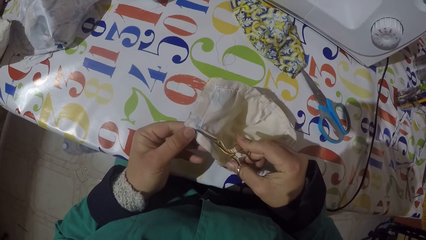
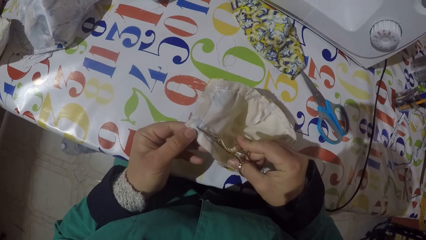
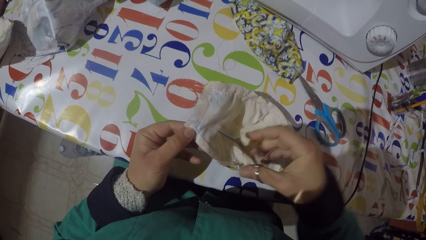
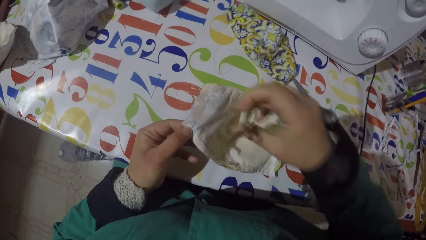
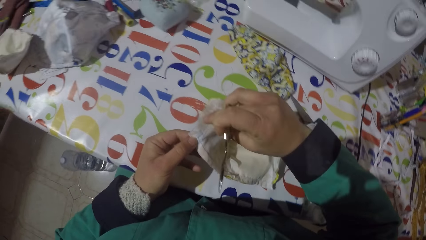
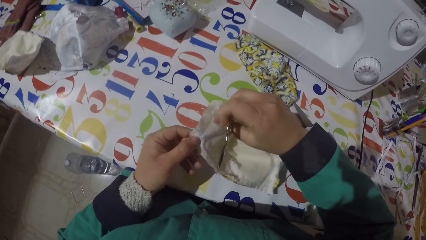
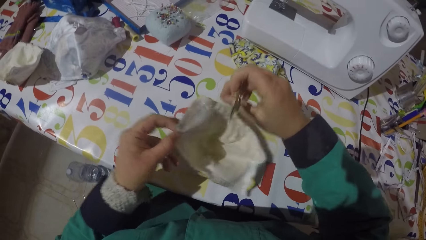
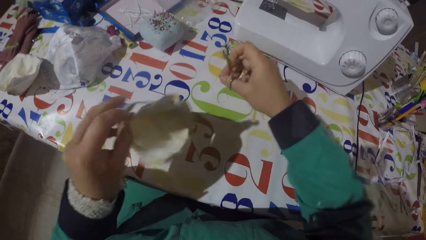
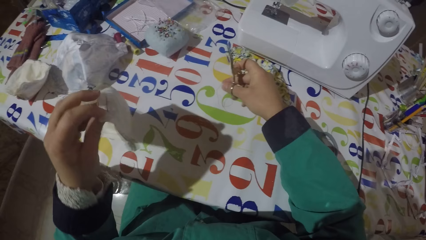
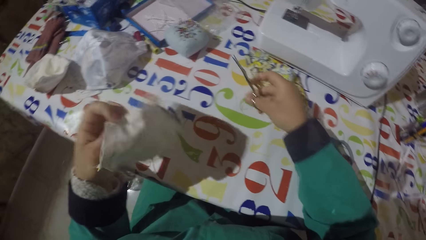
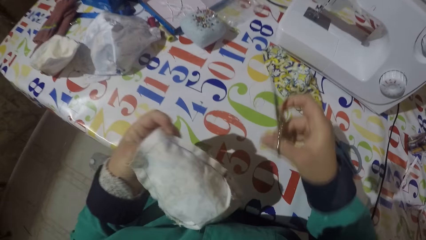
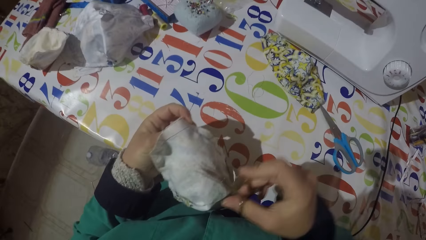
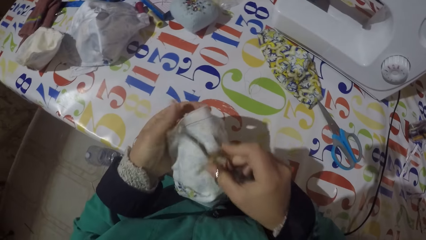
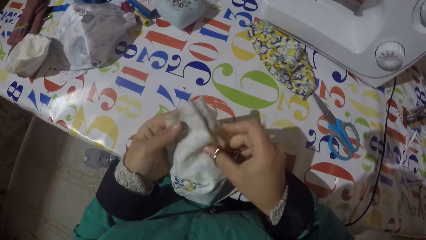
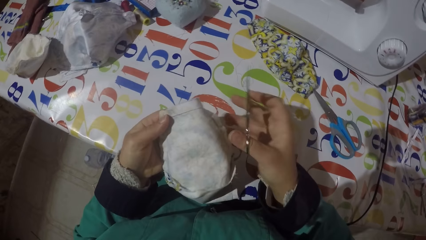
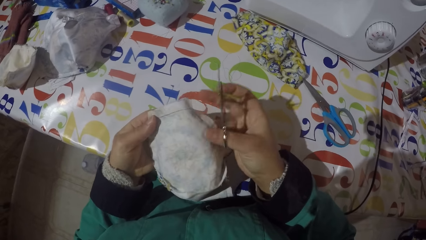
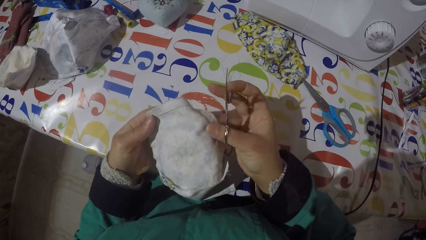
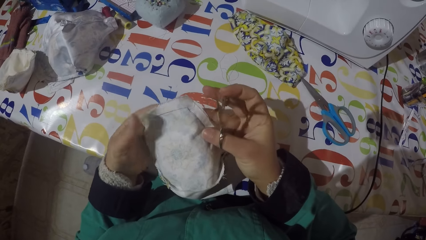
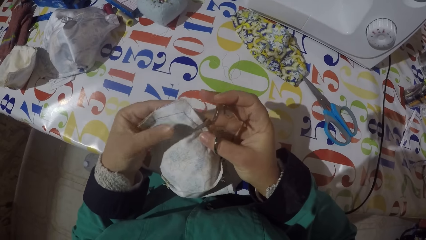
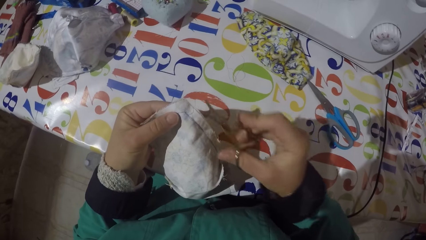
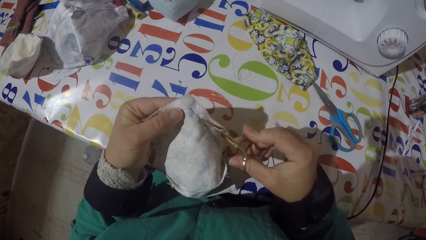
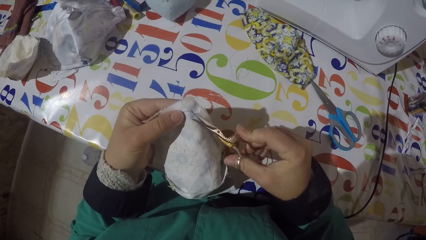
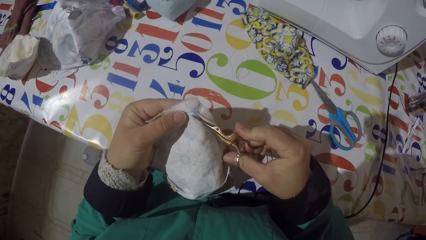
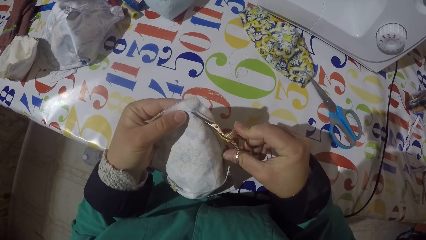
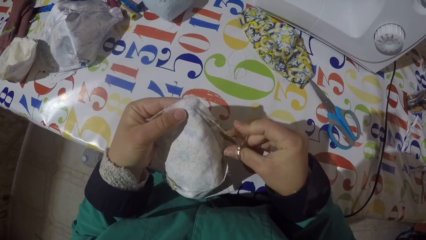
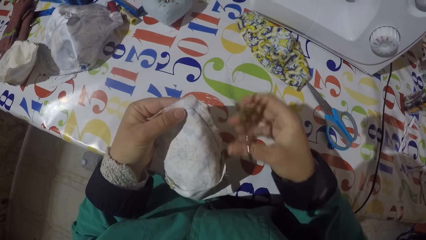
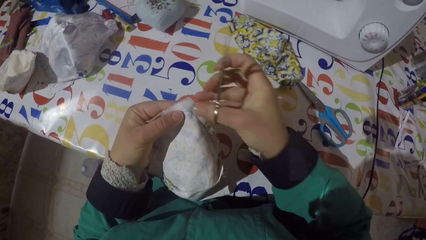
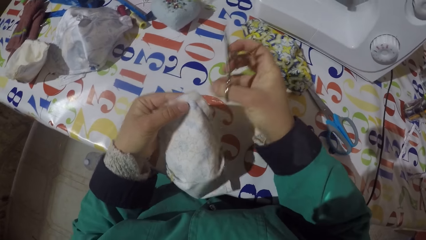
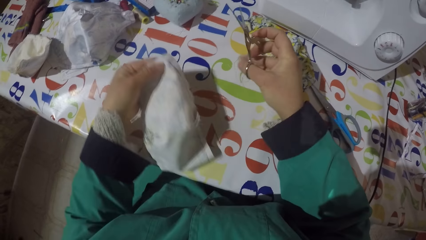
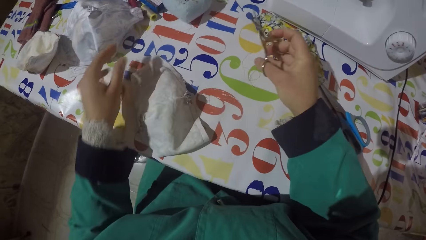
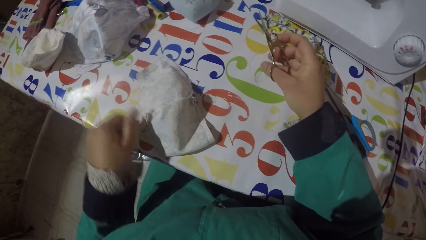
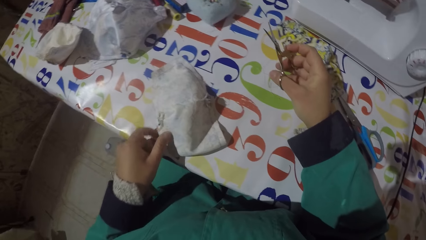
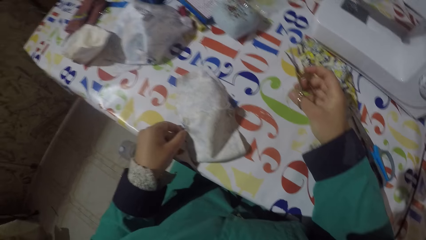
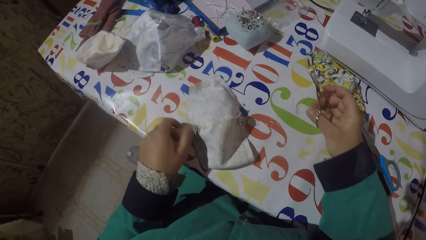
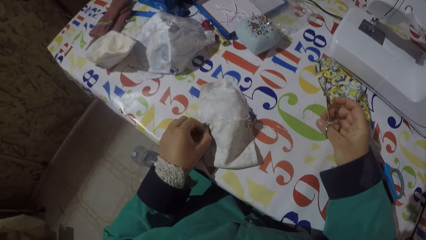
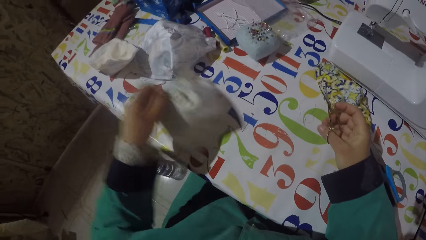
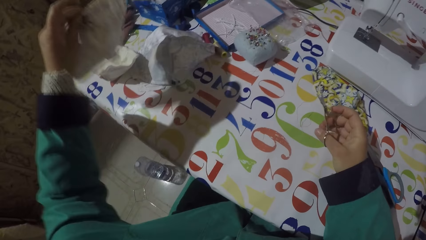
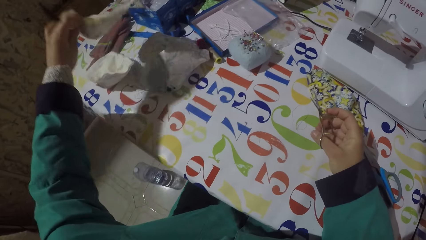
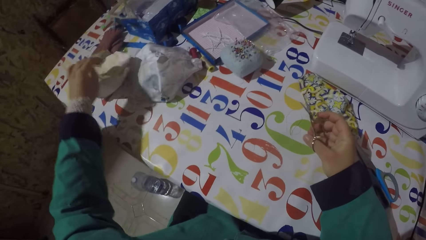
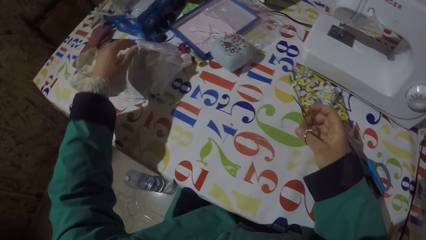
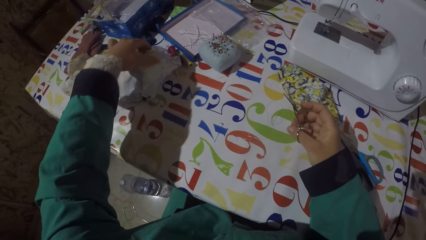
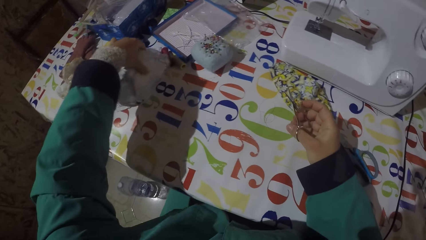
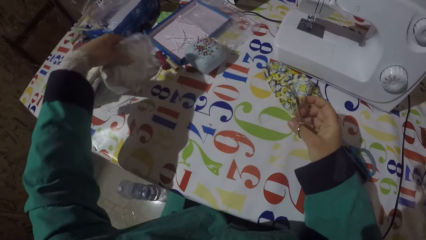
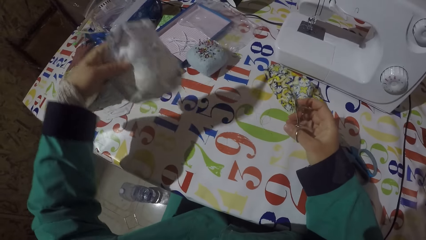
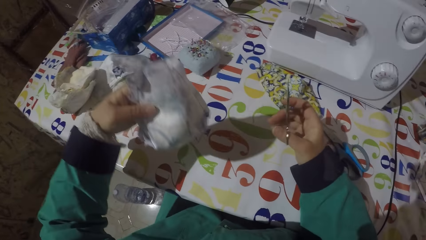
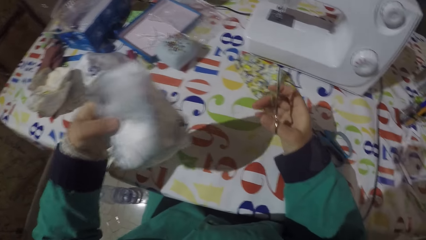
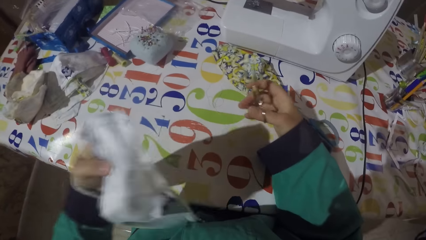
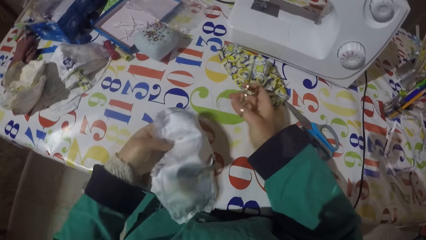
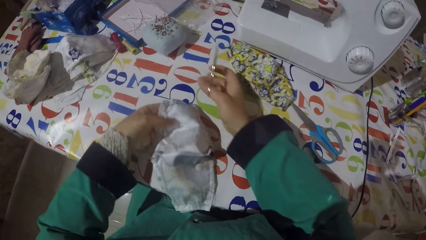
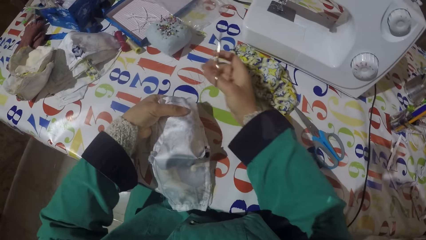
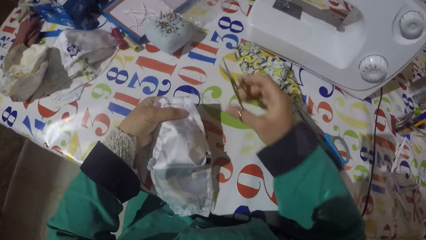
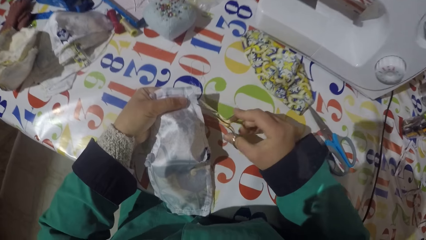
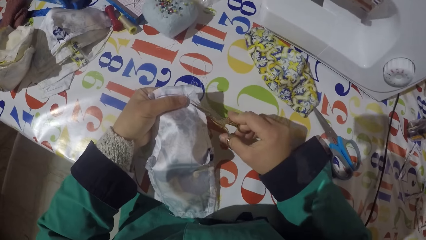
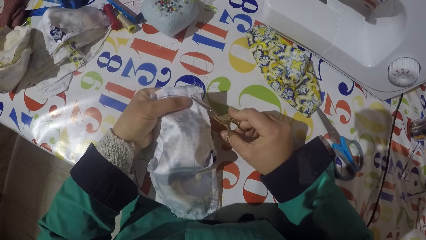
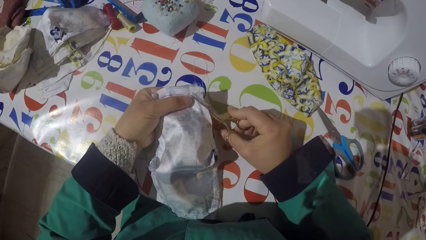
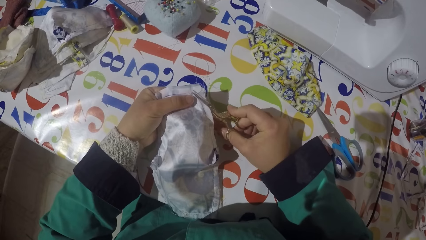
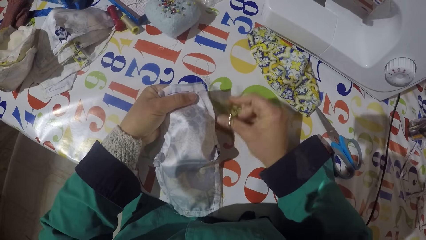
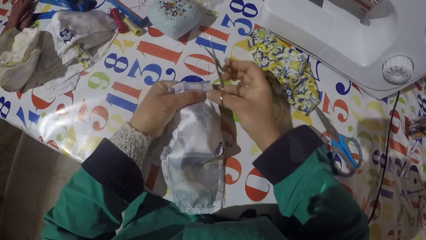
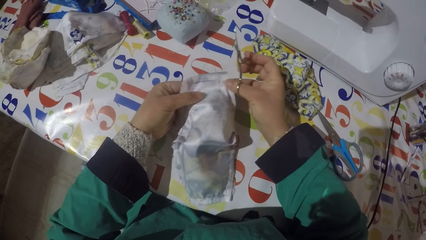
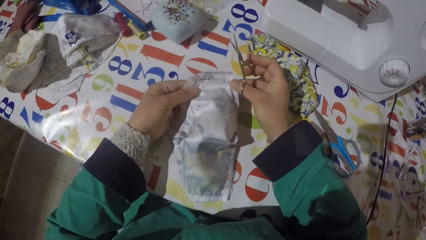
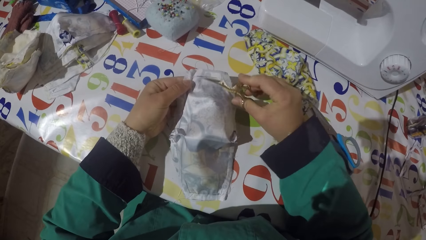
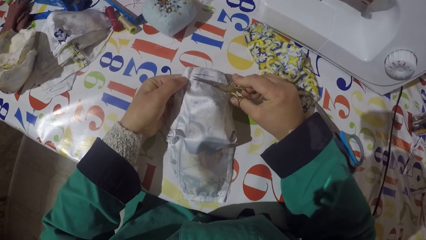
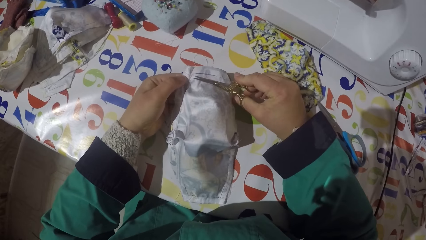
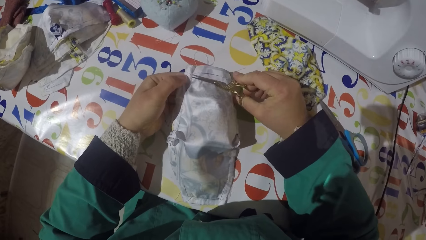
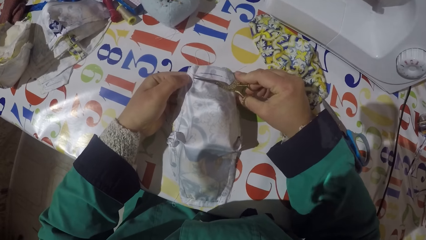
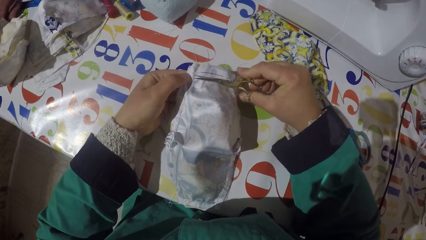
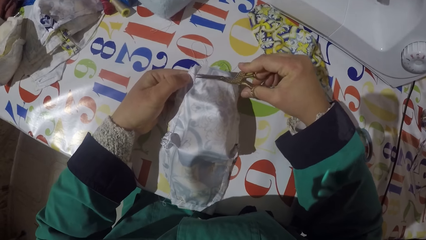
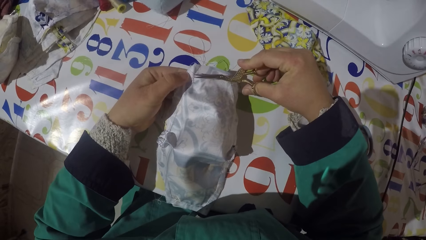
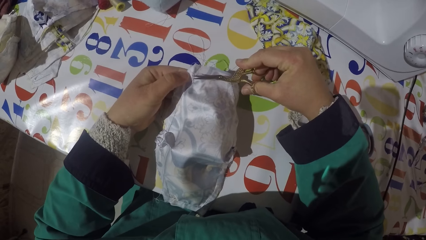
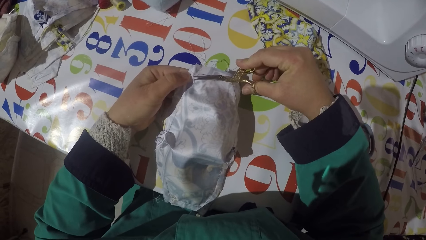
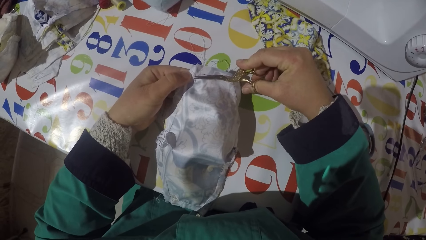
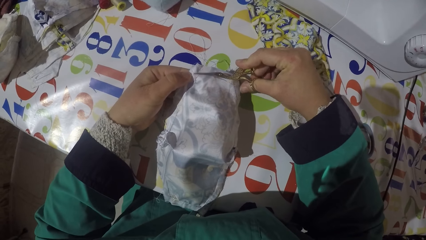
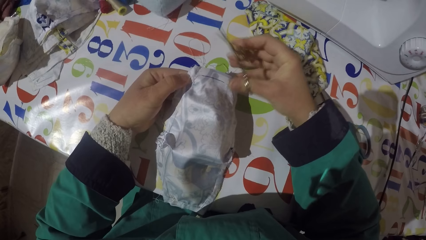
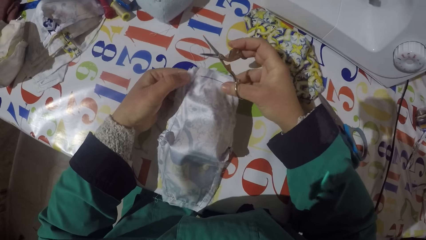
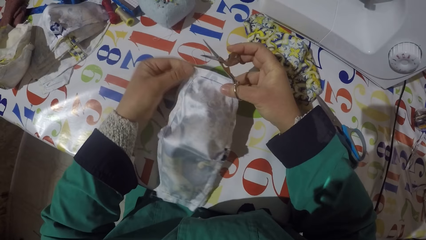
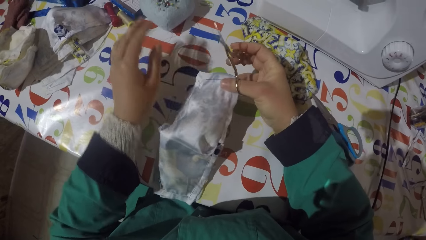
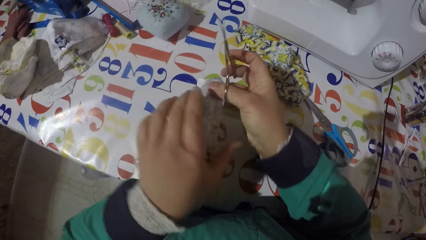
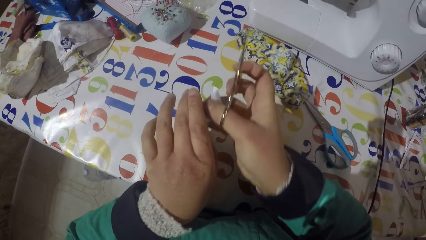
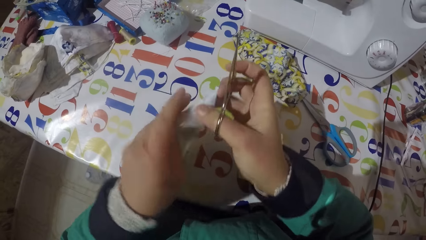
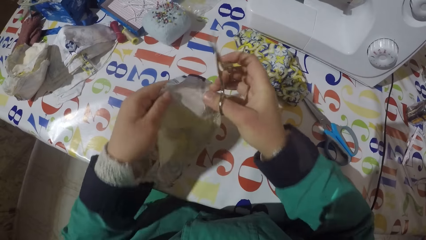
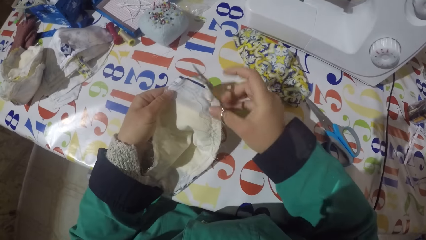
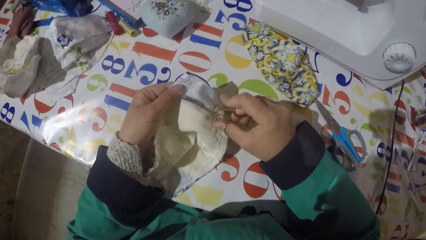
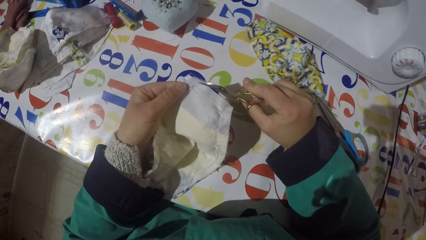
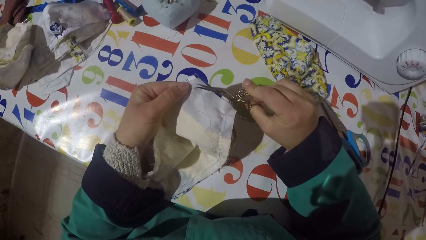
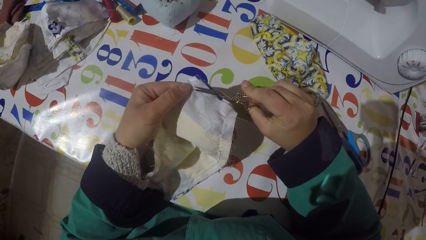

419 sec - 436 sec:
The camera wearer cuts a sewing thread with the scissors. He pulls a sewing thread with his hand. He lifts the piece of garment or cloth. He puts the sewing thread on the table. He cuts a sewing thread with the scissors. He pulls a sewing thread with his hand. He puts the piece of garment on the table. He puts the sewing thread on the table. He picks up a piece of garment from the table. He holds the pair of scissors. He puts the piece of garment on the table. He holds the pair of scissors. He picks up a piece of garment from the table. He removes threads from the piece of cloth. He cuts a sewing thread with the scissors. He moves the piece of garment with his hands. He cuts a sewing thread with the scissors. He turns the piece of garment.
